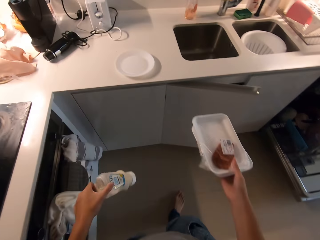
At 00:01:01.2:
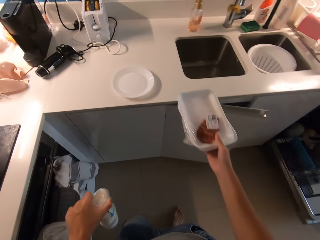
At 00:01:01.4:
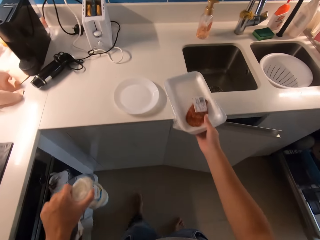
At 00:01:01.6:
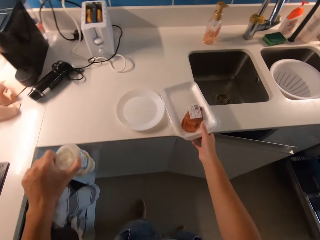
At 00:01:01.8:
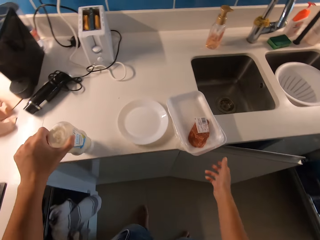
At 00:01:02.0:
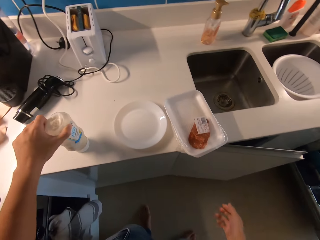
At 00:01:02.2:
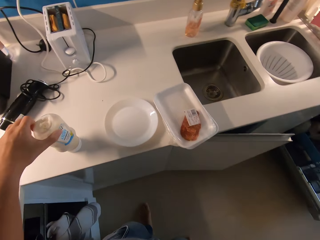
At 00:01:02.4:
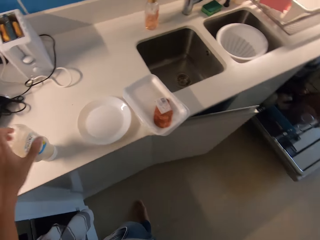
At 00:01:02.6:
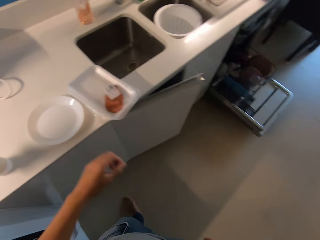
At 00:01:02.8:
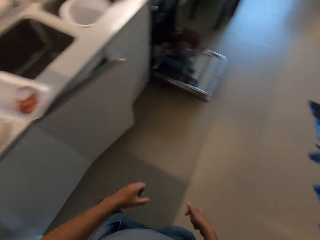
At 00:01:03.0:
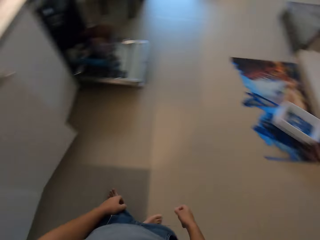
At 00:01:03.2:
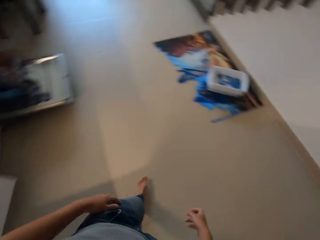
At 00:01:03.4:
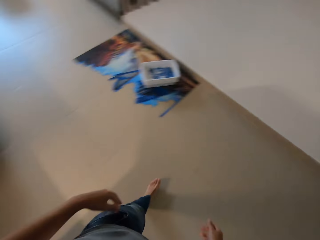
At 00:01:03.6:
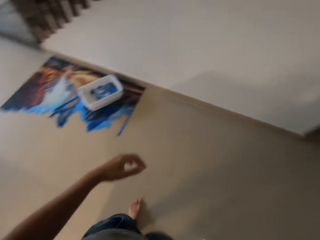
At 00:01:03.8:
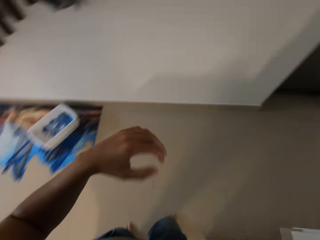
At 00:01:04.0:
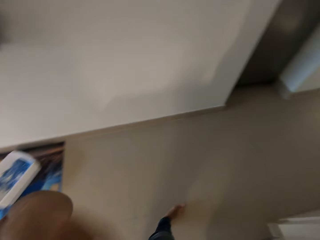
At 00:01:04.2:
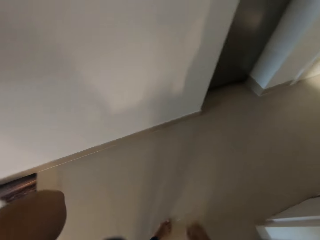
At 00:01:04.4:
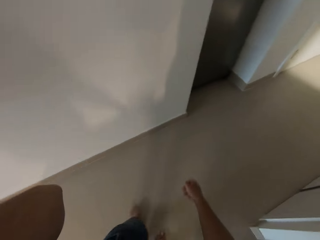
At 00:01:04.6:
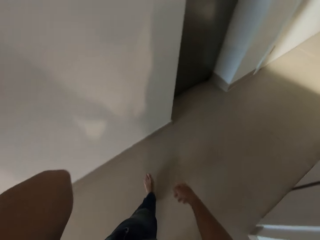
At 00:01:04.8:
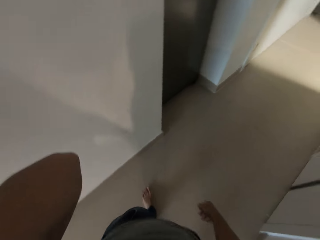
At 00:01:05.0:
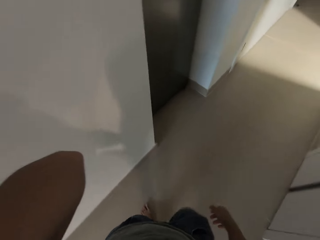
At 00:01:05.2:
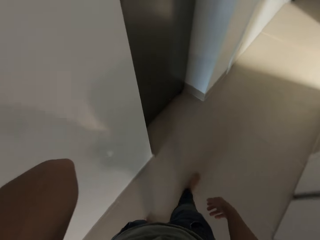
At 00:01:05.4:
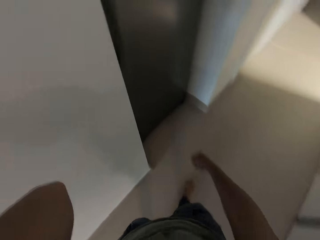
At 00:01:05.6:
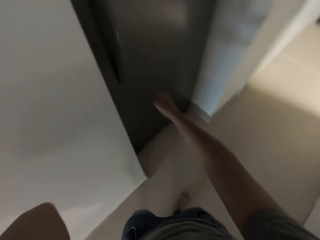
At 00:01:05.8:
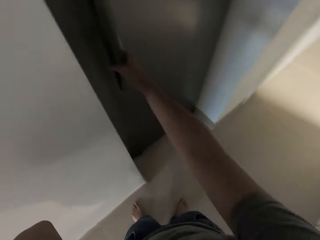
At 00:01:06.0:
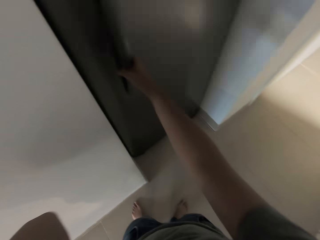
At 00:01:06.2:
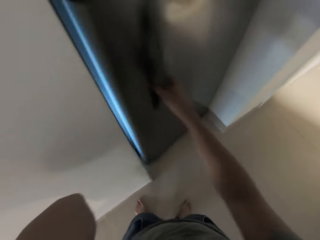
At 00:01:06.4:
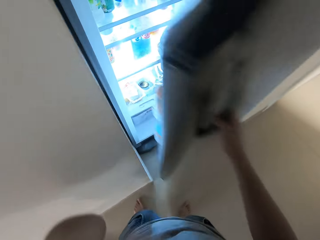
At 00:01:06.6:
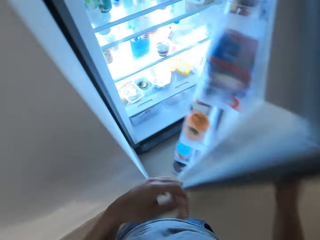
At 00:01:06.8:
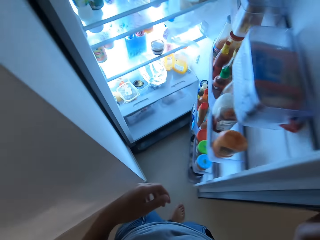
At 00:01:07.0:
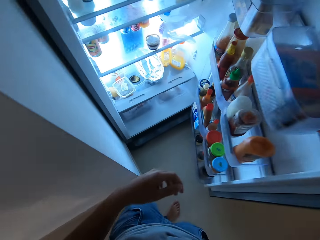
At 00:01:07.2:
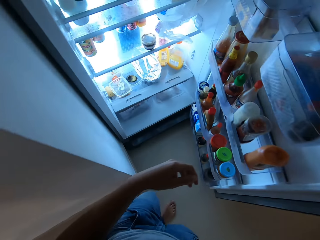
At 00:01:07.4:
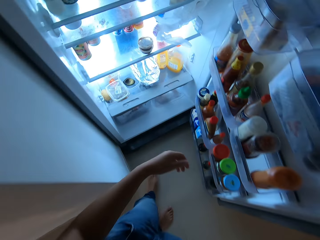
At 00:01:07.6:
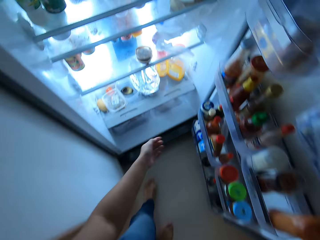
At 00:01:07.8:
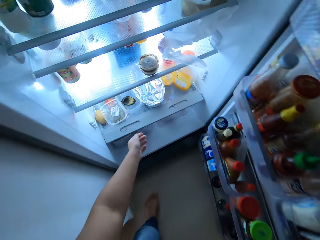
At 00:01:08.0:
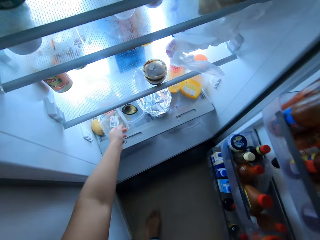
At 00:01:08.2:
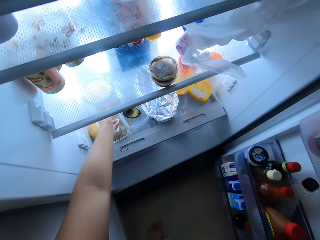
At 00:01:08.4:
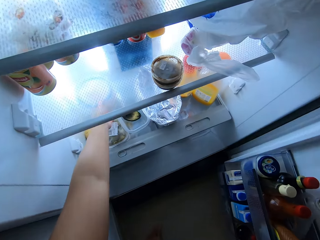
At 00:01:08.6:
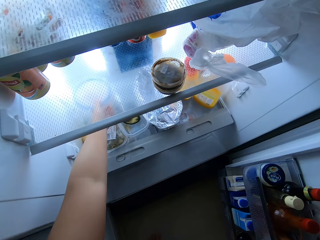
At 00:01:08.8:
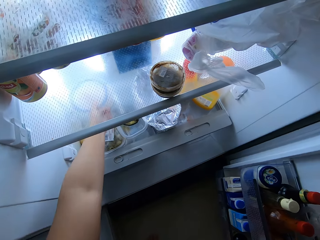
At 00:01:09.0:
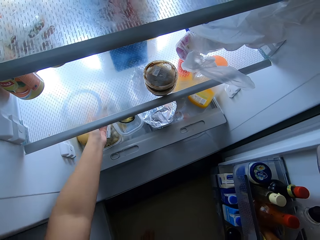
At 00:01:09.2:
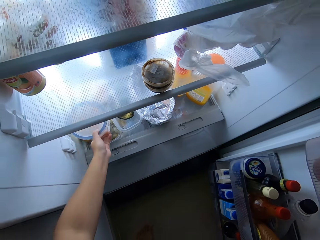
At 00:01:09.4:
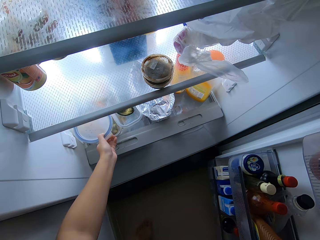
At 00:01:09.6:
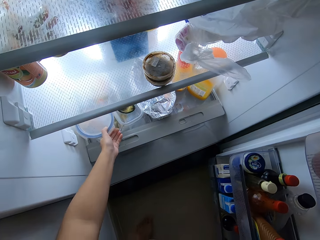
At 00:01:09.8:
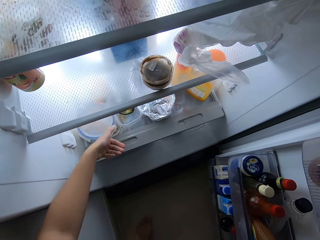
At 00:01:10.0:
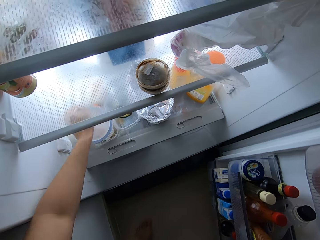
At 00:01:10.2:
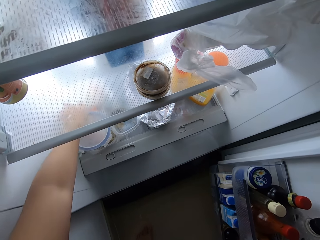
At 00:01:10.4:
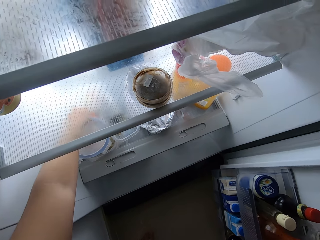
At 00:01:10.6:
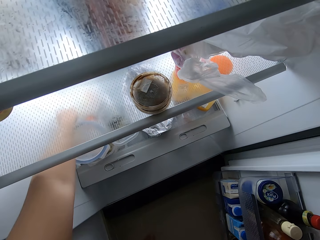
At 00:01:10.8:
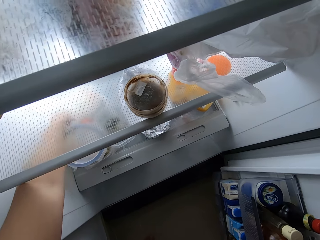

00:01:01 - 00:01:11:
The camera wearer walks toward the toaster. She puts the plate of beef and the plate of ham together on the table top with her right hand. She puts the bottle of cream on the table top with her left hand. She walks around a room. She walks toward the refrigerator. She opens the refrigerator door with her right hand. She adjusts a bowl in the refrigerator with her left hand.

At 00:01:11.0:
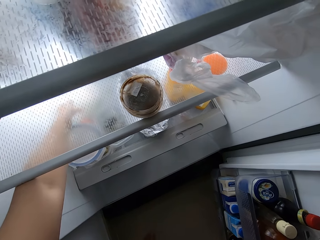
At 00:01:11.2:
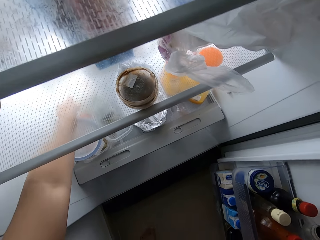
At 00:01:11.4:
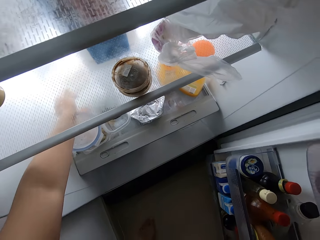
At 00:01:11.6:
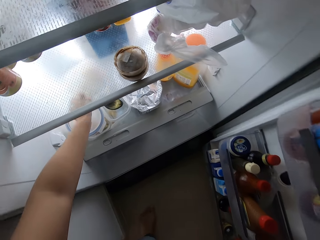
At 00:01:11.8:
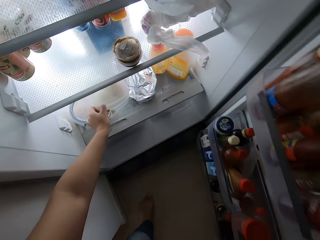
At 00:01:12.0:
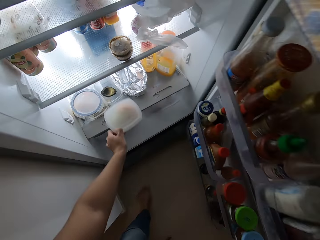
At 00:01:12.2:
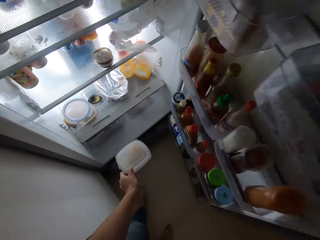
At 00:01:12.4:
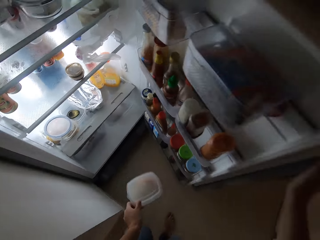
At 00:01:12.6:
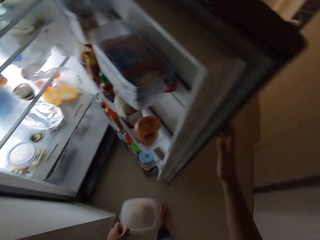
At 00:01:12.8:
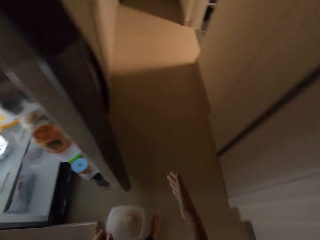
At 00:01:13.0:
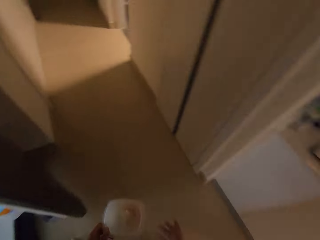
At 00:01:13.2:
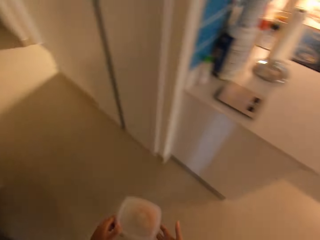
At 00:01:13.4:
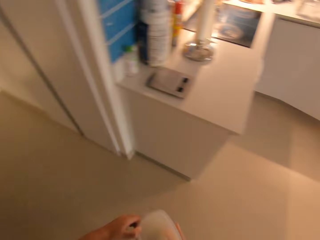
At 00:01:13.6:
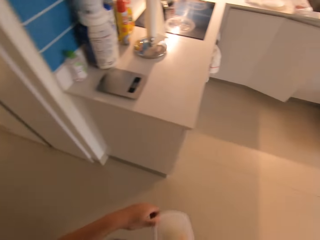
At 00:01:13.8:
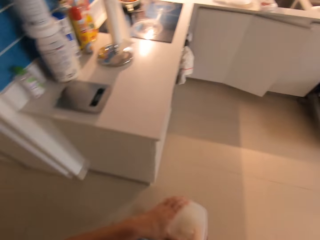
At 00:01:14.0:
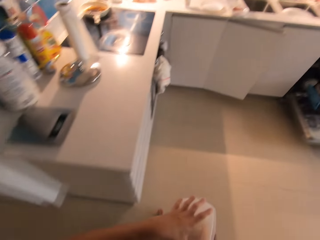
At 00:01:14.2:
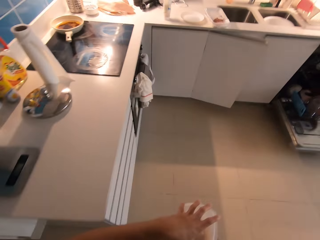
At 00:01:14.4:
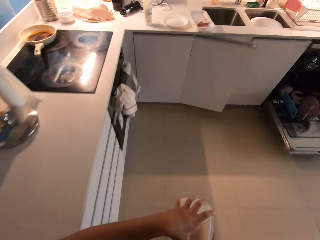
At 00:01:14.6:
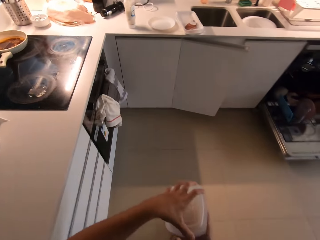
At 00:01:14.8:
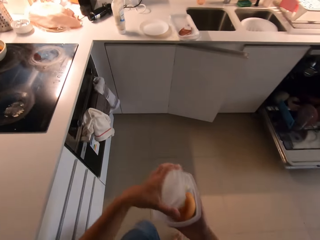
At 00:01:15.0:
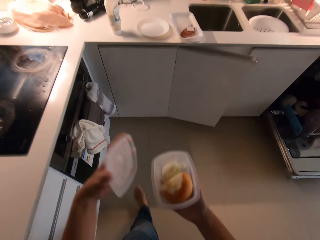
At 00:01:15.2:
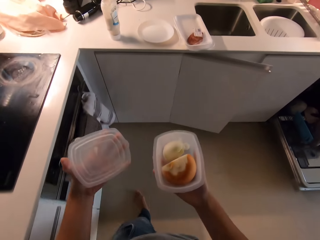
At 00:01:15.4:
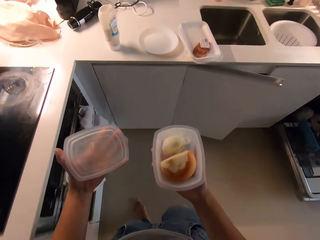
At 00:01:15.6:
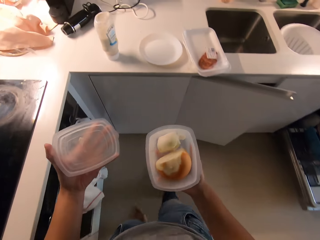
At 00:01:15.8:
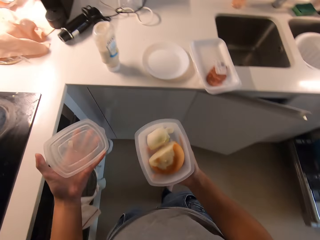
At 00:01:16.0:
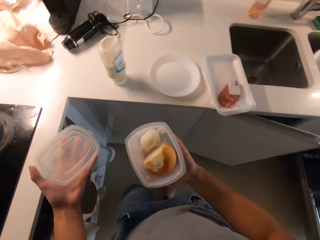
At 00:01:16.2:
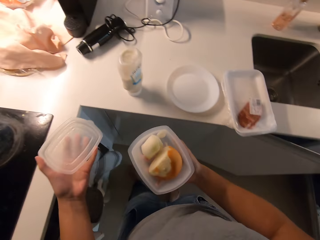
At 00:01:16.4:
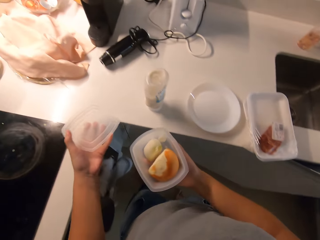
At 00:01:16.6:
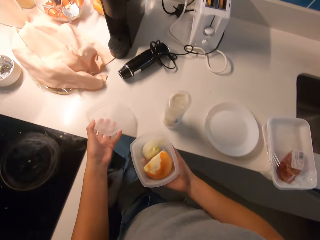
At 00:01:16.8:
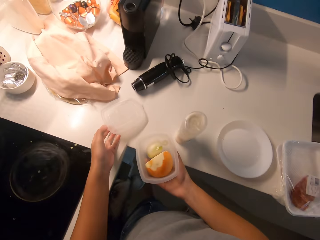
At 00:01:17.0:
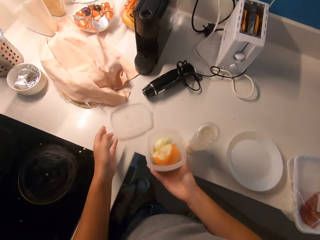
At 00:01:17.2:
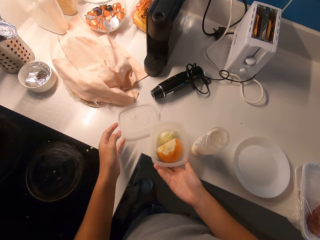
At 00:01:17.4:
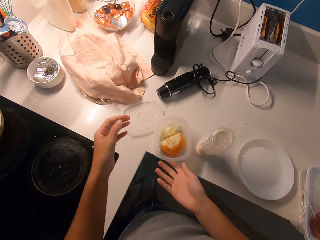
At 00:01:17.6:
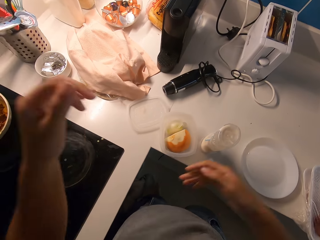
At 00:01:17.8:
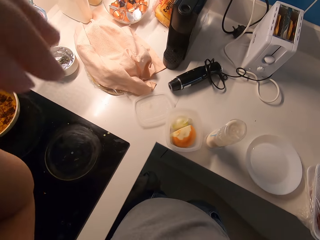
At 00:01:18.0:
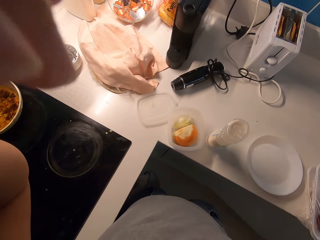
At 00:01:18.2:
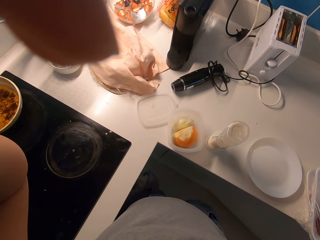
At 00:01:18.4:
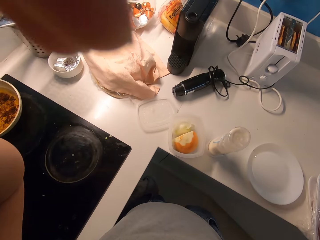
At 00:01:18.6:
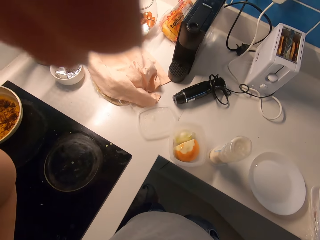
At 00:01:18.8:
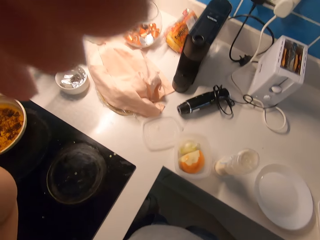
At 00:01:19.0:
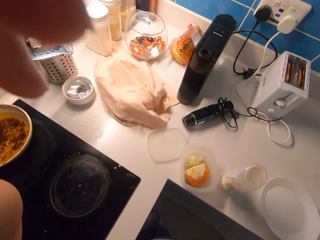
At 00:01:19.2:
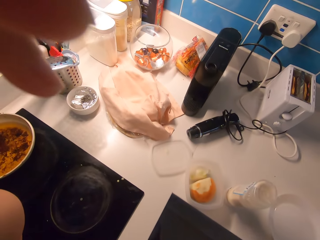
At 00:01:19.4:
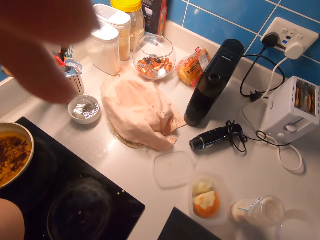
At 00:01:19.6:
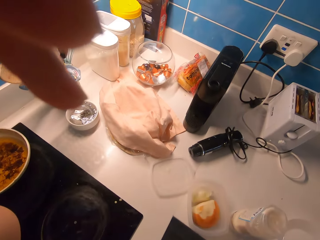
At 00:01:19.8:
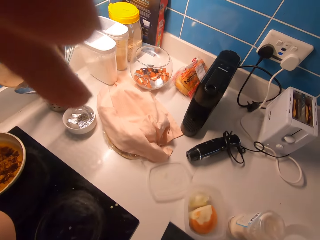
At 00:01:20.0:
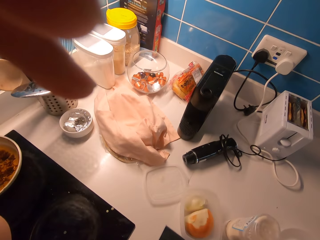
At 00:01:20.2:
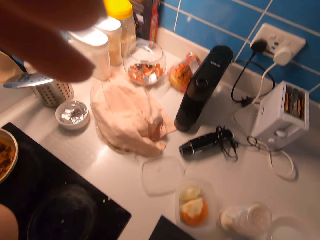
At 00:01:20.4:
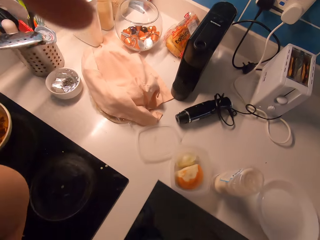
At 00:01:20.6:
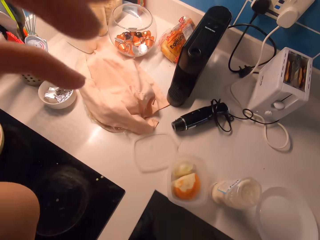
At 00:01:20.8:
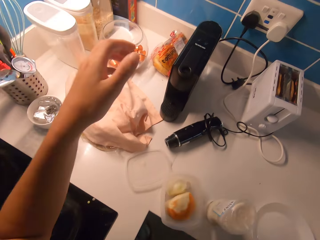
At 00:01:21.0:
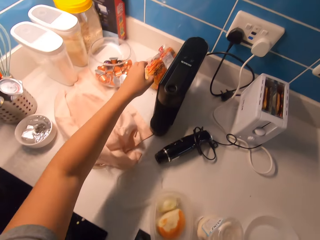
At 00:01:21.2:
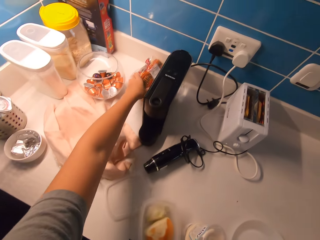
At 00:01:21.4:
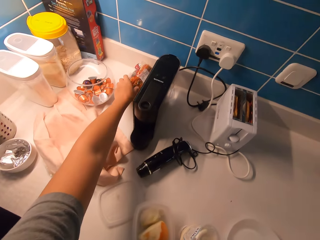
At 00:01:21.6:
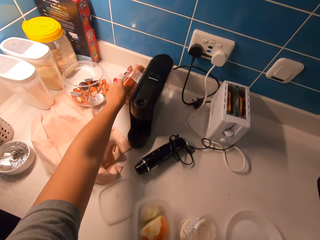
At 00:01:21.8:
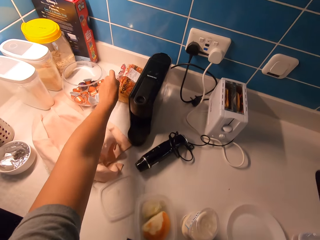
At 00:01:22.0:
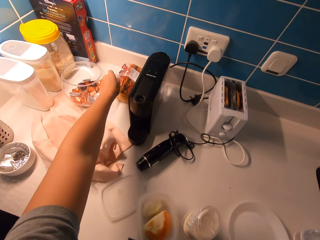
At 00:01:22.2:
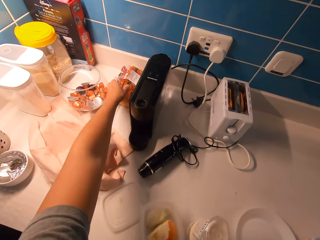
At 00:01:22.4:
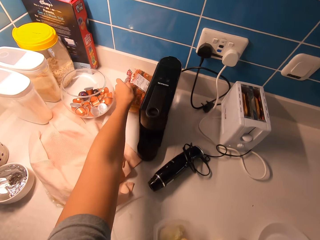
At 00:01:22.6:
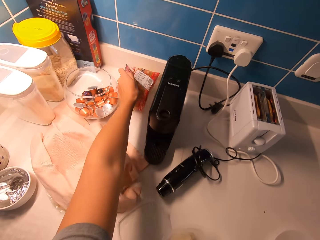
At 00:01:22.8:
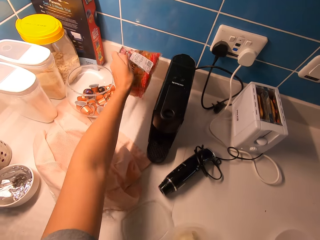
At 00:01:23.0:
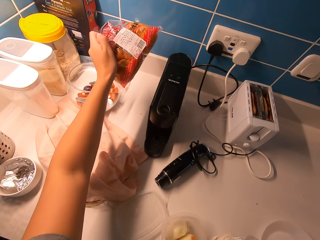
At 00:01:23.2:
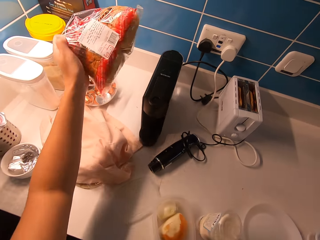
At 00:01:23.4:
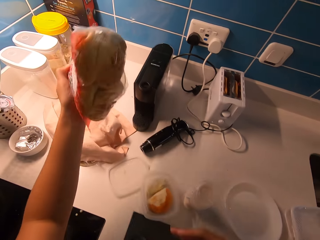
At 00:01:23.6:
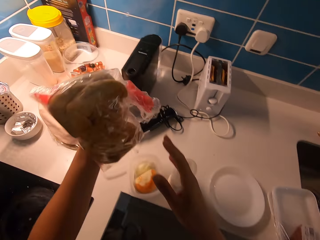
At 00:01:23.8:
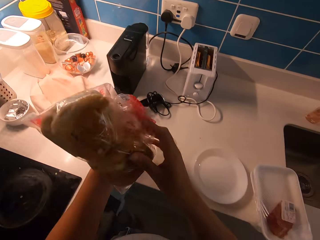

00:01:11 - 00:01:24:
The camera wearer picks up a plate of cheese from the refrigerator with her left hand. She closes the refrigerator door with her right hand. She passes the plate of cheese to her right hand. She walks around a room. She opens the plate of cheese with her left hand. She puts the cover of the plate of cheese on the table top with her left hand. She puts the plate of cheese on the table top with her right hand. She lifts her hands up towards her chin. She picks up a nylon of bread from a table with her left hand.
